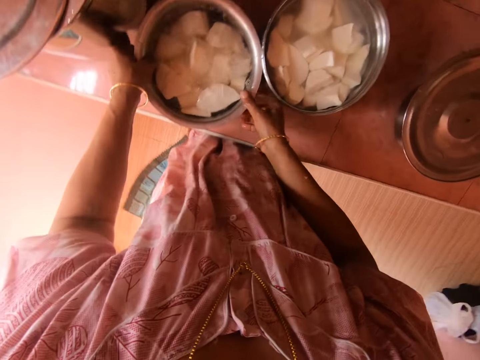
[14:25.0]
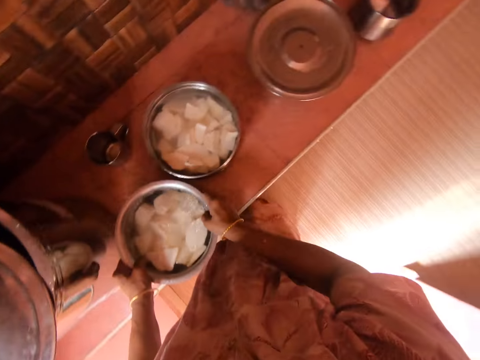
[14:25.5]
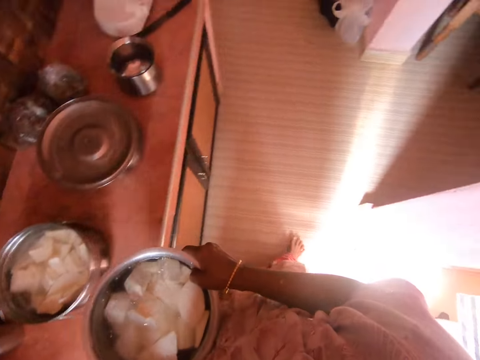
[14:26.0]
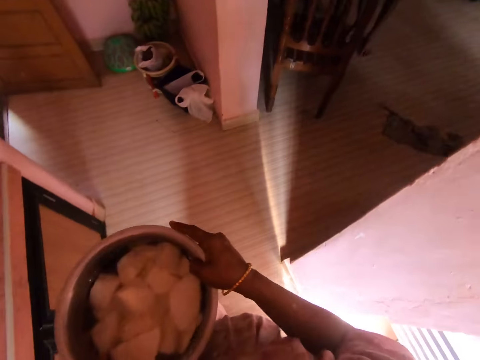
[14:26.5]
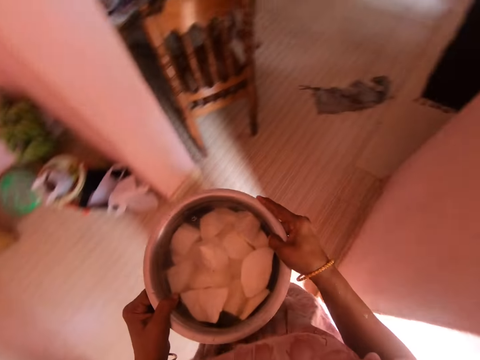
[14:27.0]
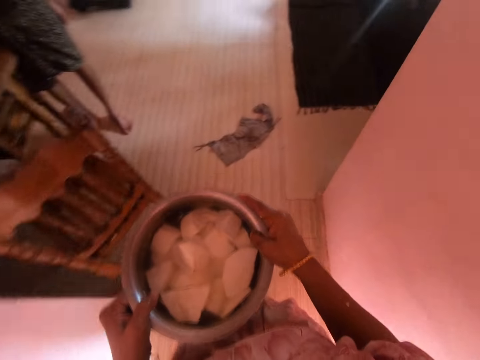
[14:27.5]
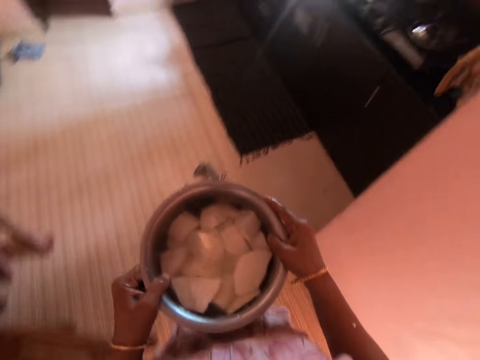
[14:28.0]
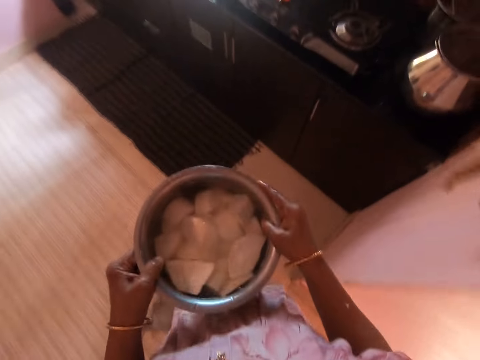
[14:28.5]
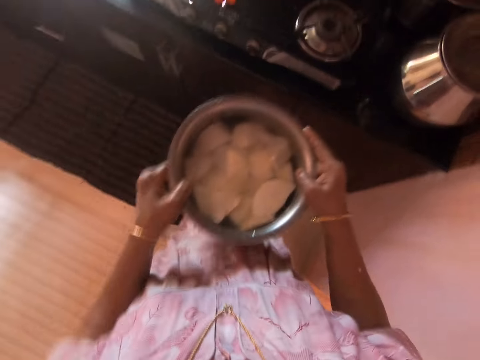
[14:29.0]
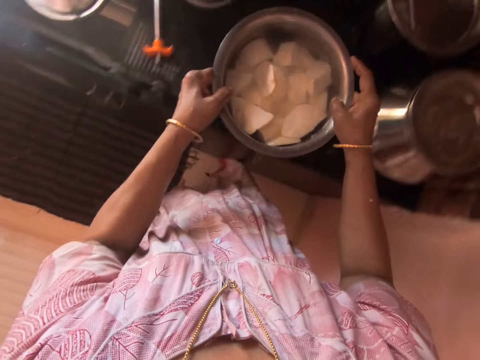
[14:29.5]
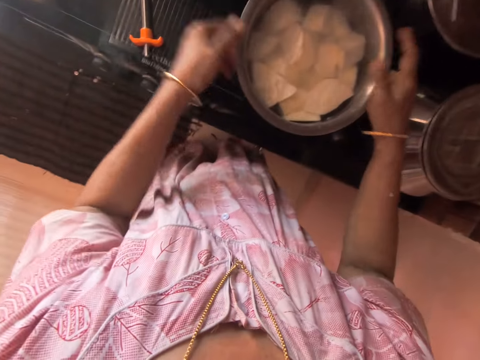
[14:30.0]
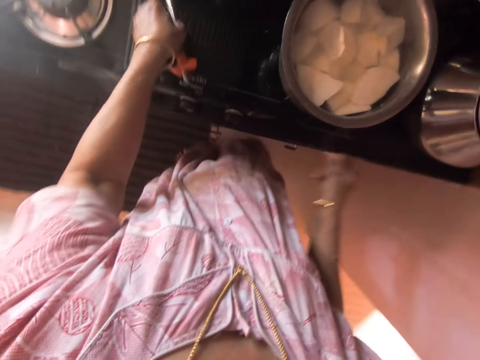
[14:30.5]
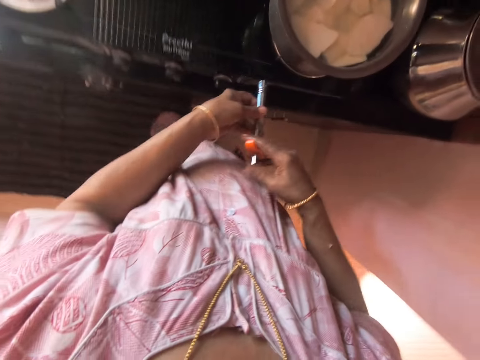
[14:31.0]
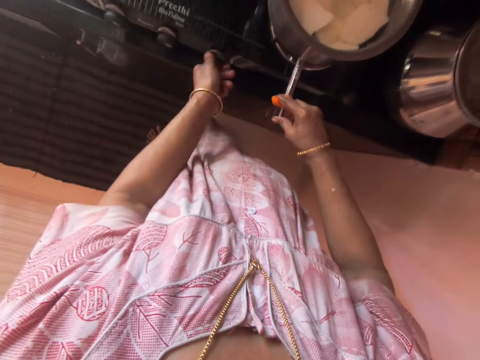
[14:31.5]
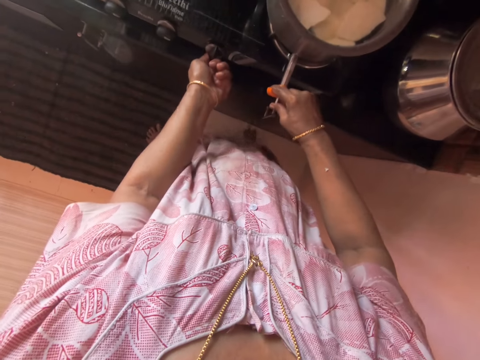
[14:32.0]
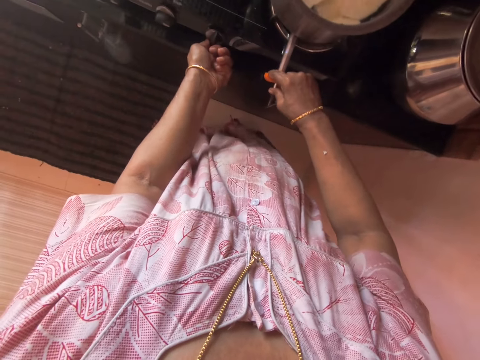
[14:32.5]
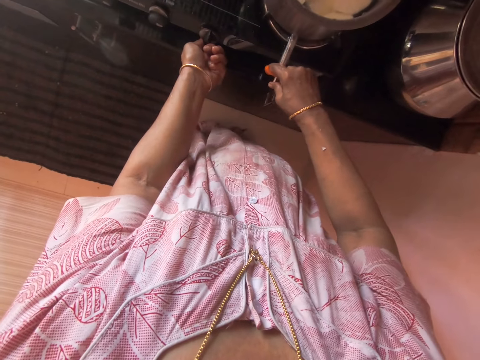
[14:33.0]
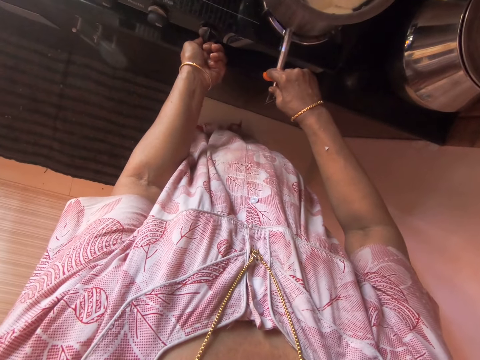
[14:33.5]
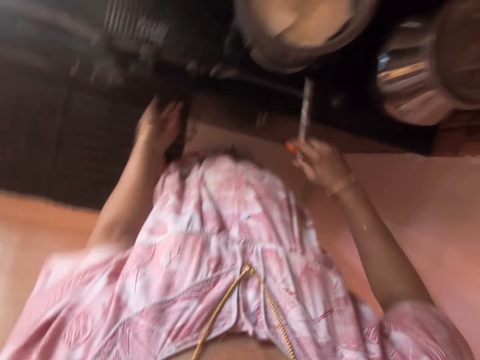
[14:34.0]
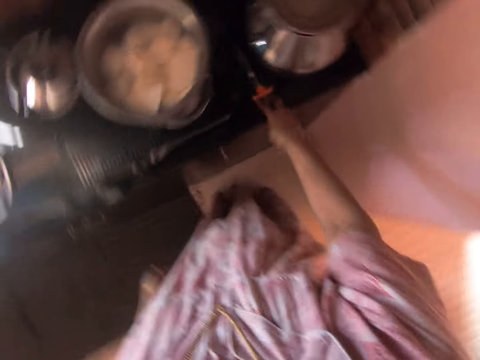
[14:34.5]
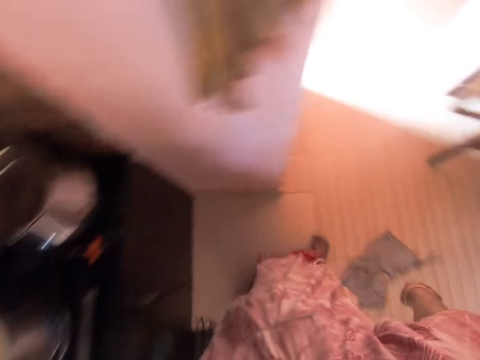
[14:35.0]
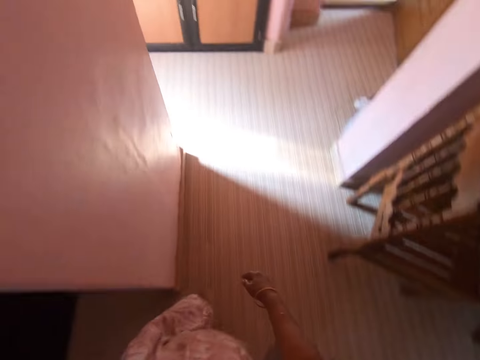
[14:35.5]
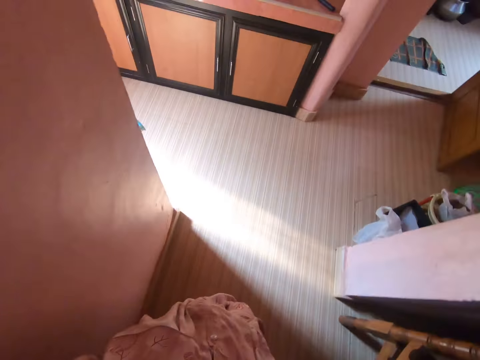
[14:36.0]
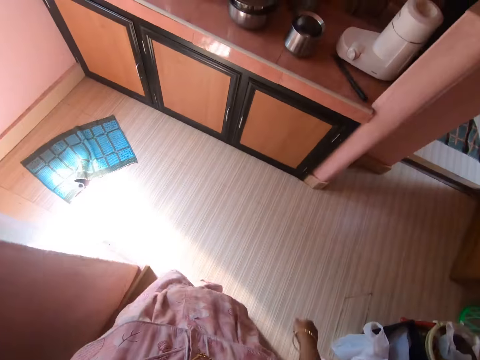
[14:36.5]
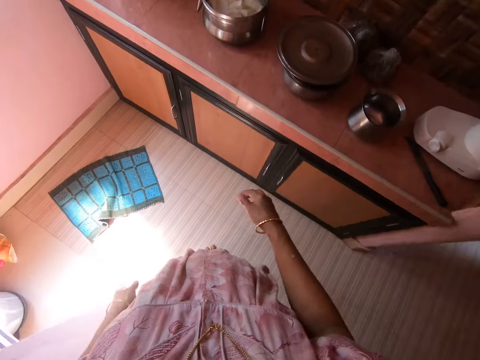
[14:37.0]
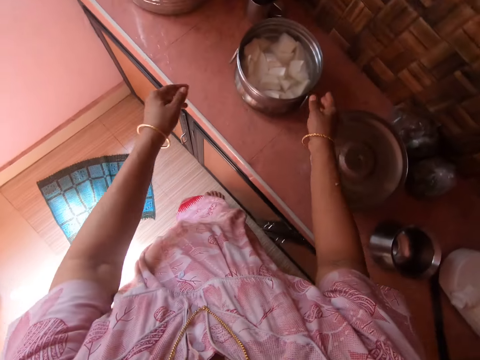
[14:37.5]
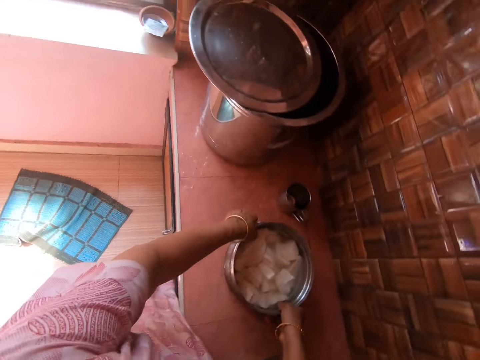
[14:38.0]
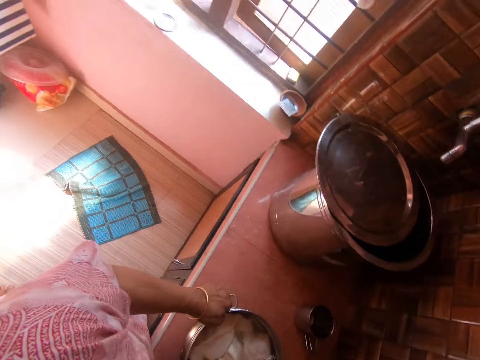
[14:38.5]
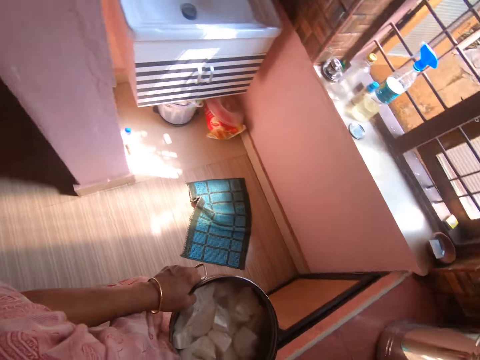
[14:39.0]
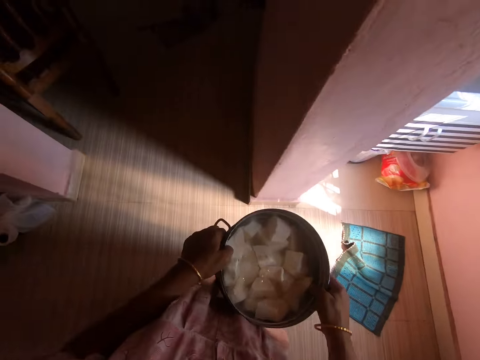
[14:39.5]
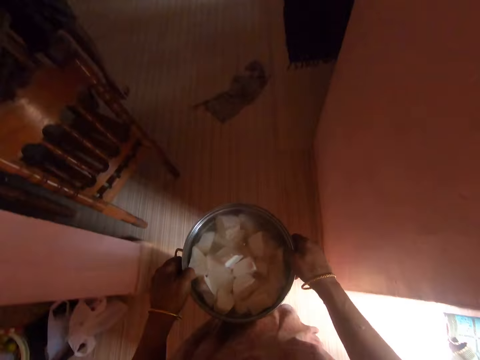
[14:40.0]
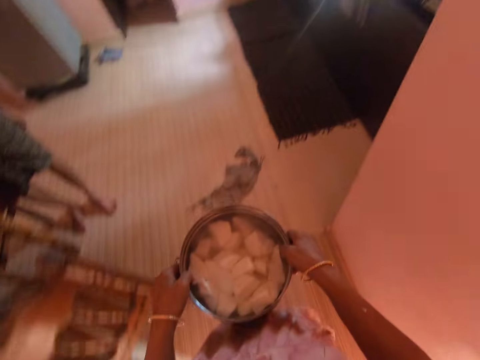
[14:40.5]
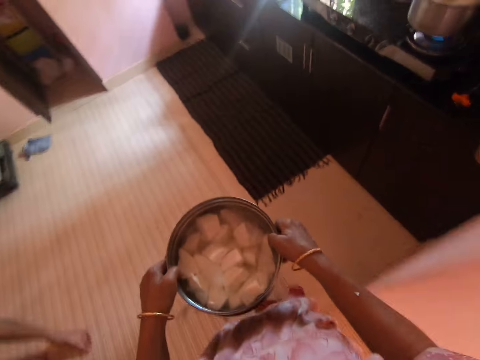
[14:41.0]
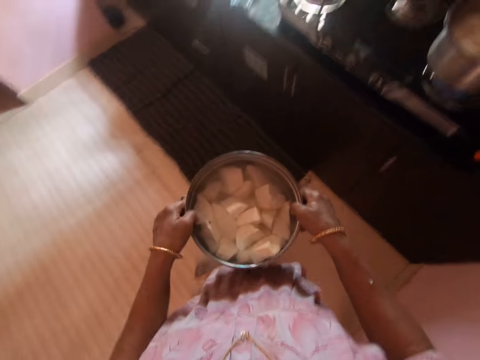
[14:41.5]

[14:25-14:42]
The camera wearer picks the pot. They walk around the kitchen. They put the pot of sweet potato on a cooker. They pick a lighter. They turn the cooker knob. They light the cooker with the lighter. They drop the lighter on the cooker. They walk around the kitchen. They pick the pot. They walk around the kitchen.

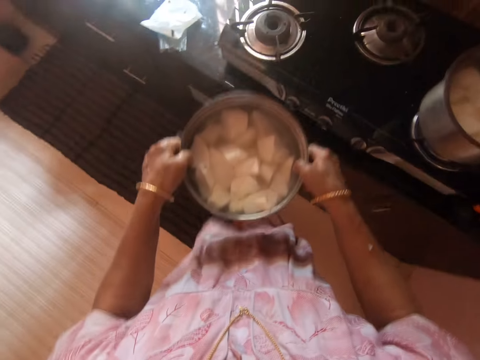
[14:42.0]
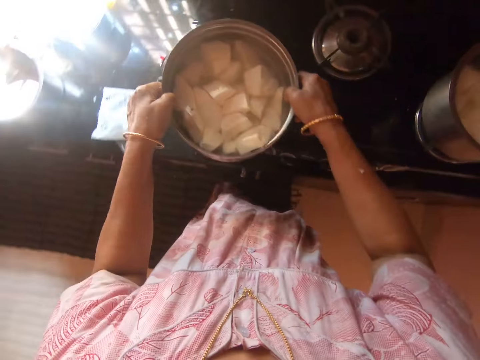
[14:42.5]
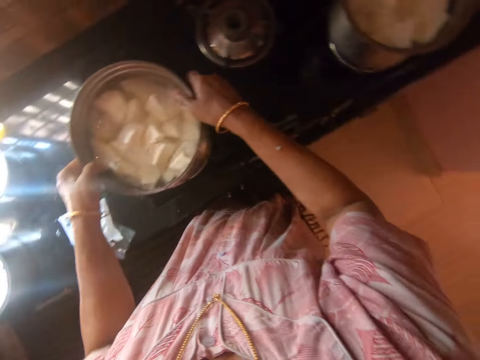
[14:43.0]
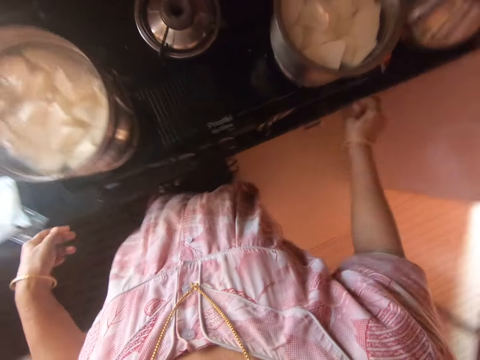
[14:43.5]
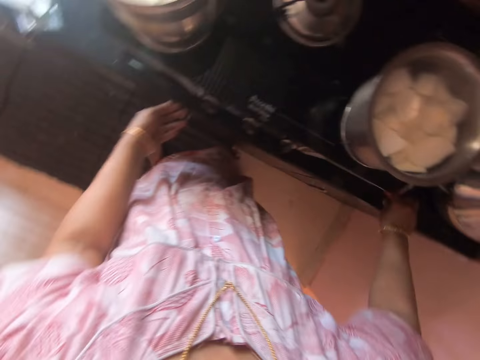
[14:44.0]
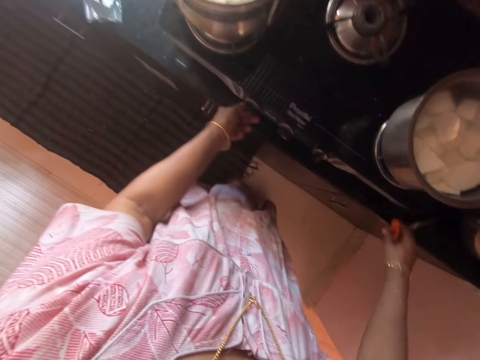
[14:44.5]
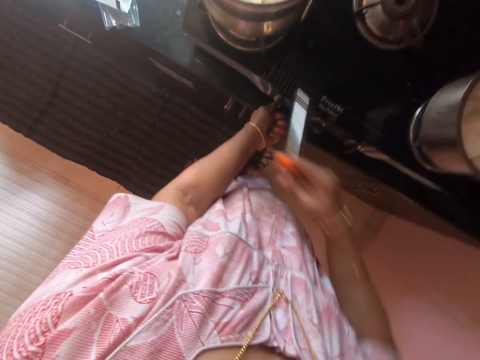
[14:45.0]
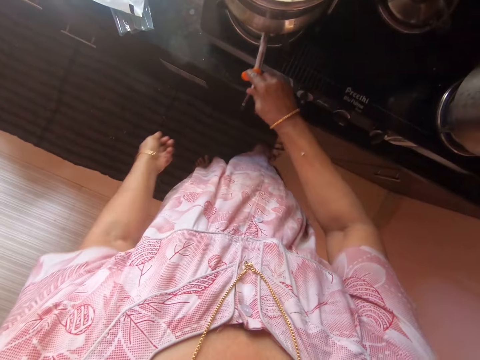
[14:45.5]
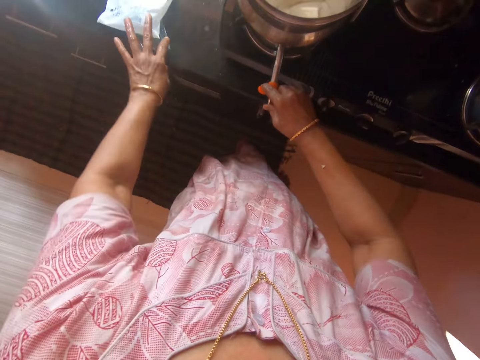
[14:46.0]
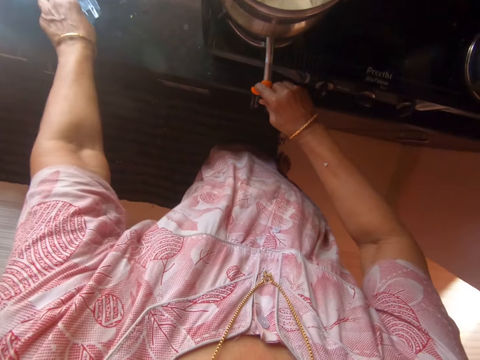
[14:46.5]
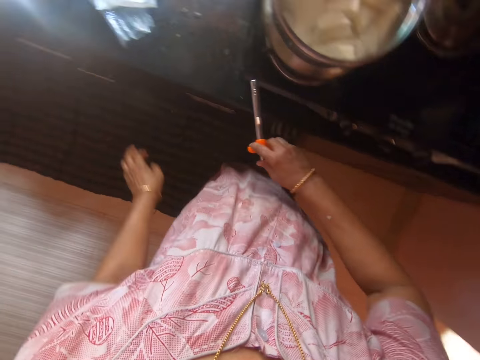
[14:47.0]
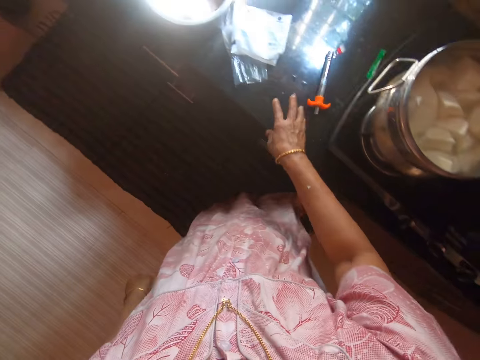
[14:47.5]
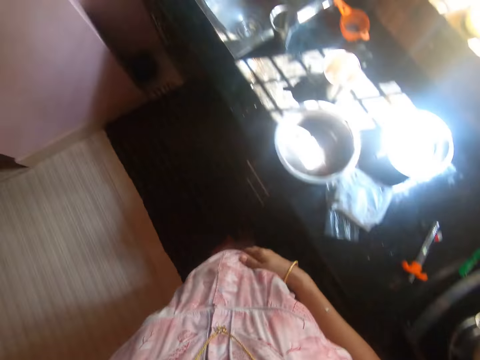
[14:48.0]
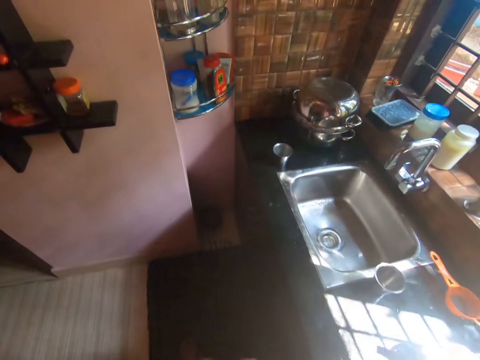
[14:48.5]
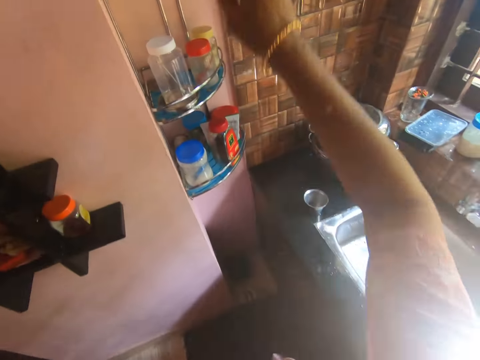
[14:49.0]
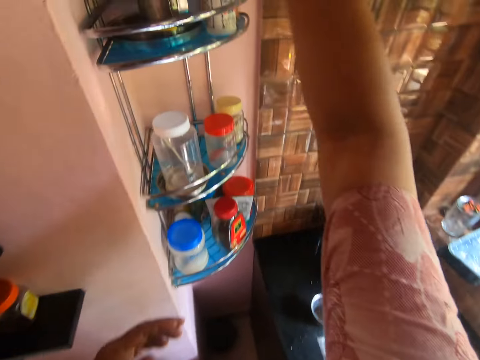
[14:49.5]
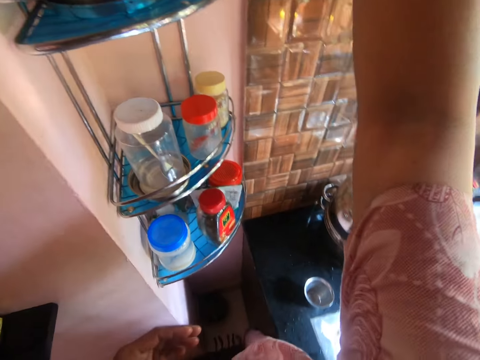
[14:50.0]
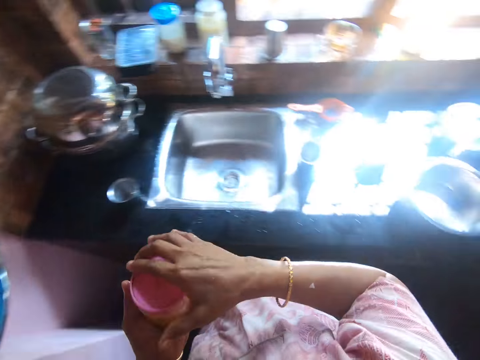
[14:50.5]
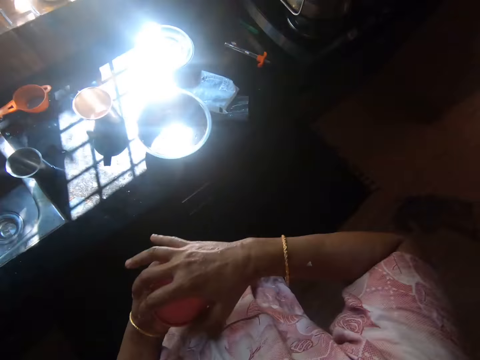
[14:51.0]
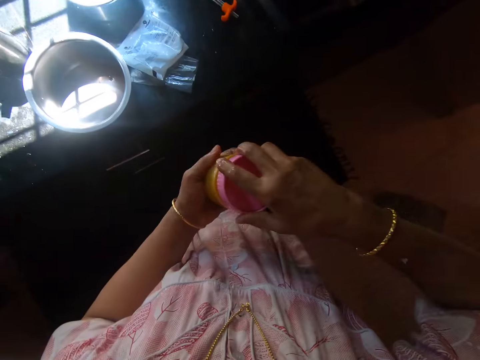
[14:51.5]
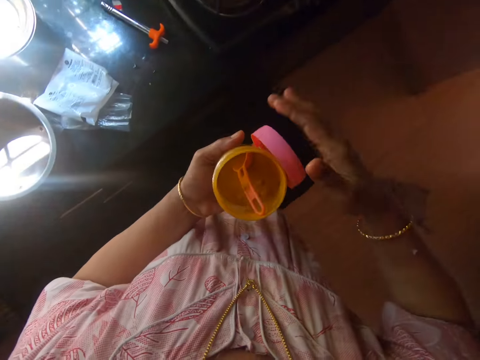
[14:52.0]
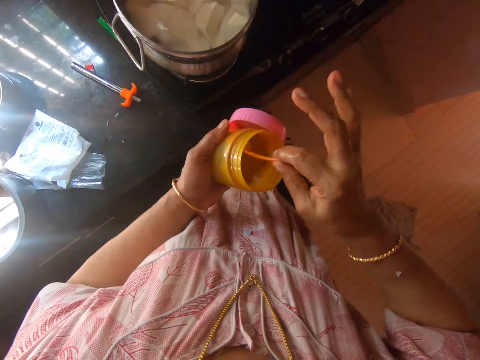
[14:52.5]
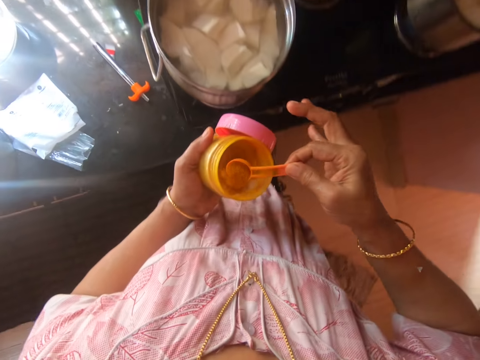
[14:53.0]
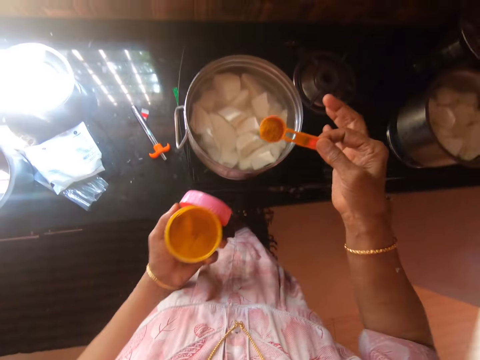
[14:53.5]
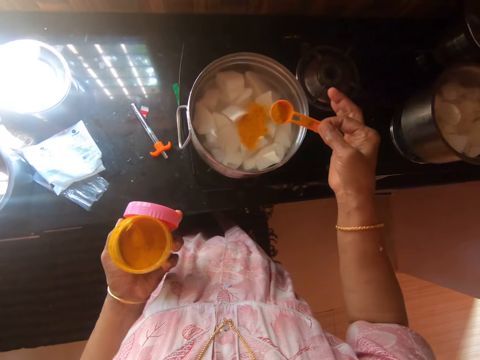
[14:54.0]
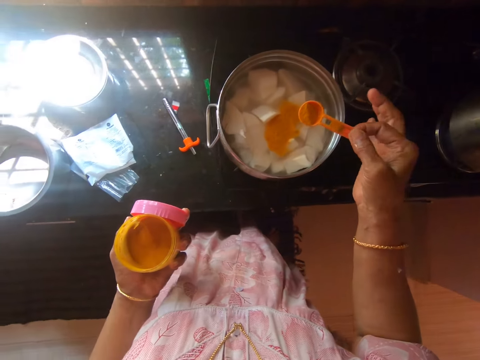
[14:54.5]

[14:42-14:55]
The camera wearer puts a pot of sweet potato on the cooker. They pick a lighter. They turn the cooker knob. They light the cooker with the lighter. They push a paper on the counter. They drop the lighter on the kitchen counter. They move. They pick a container. They open the container. They scoop spice with a spoon. They add the spice in the pot.
